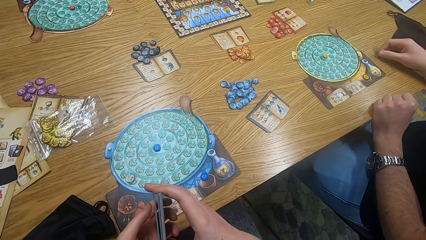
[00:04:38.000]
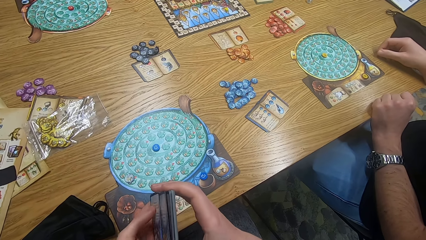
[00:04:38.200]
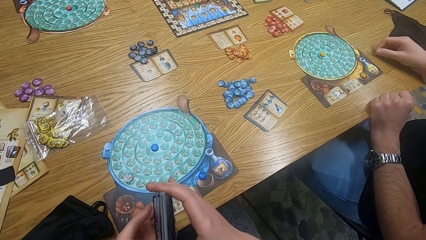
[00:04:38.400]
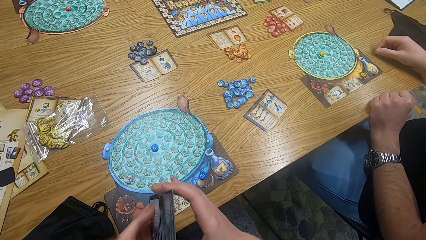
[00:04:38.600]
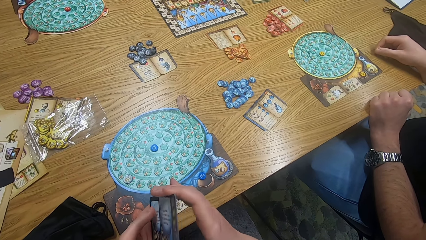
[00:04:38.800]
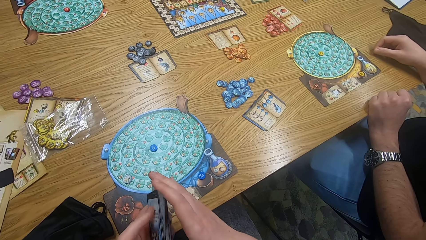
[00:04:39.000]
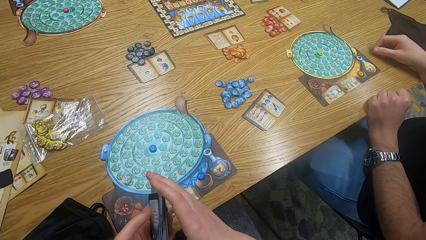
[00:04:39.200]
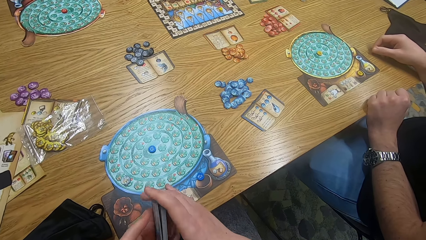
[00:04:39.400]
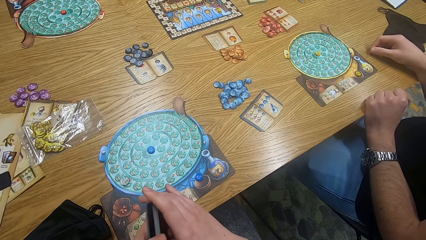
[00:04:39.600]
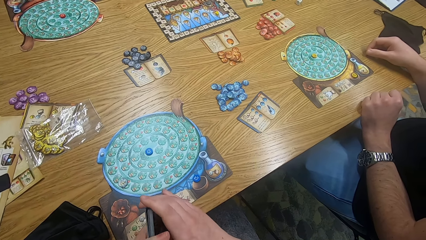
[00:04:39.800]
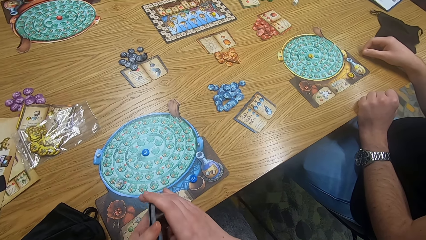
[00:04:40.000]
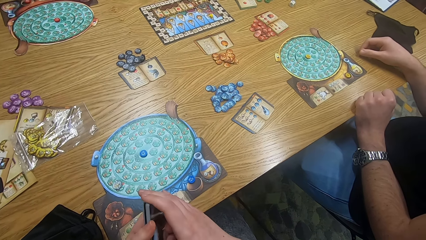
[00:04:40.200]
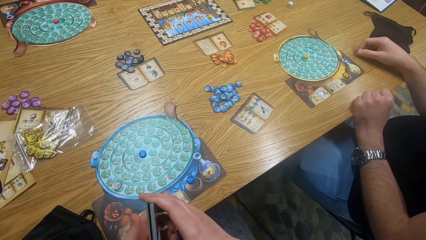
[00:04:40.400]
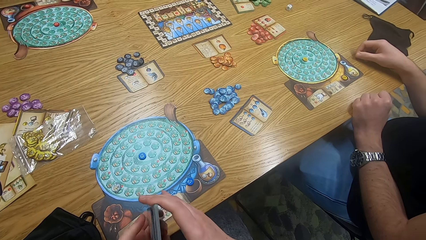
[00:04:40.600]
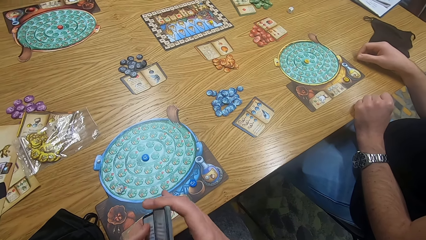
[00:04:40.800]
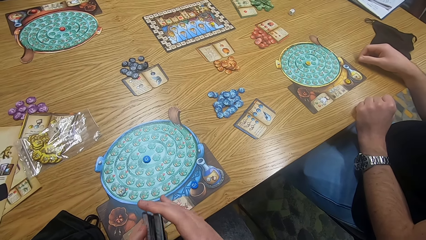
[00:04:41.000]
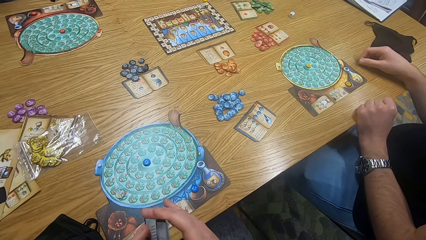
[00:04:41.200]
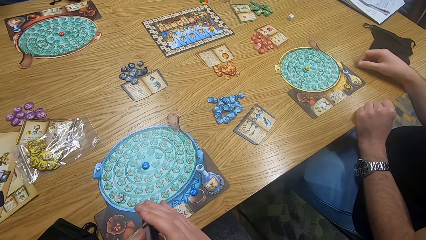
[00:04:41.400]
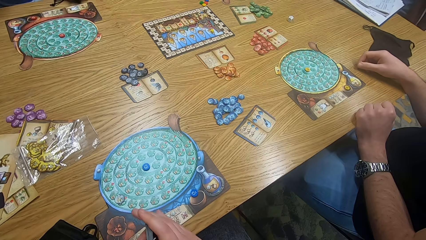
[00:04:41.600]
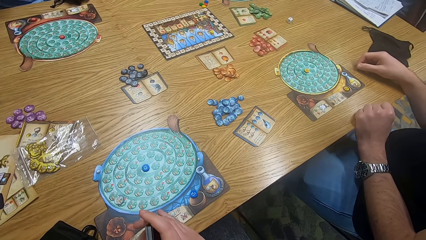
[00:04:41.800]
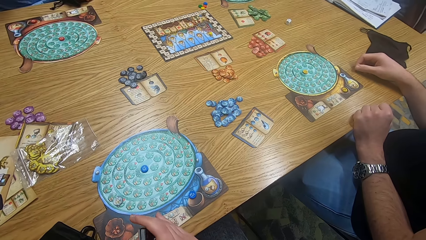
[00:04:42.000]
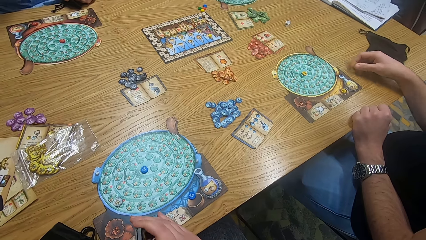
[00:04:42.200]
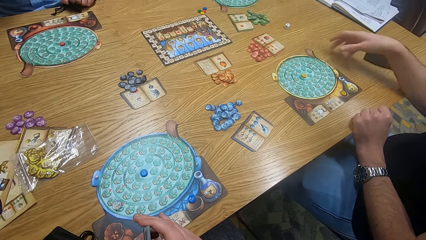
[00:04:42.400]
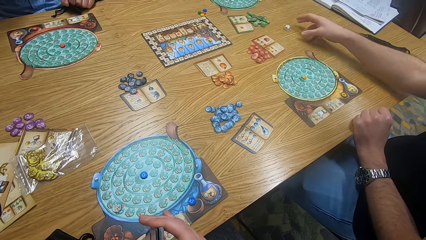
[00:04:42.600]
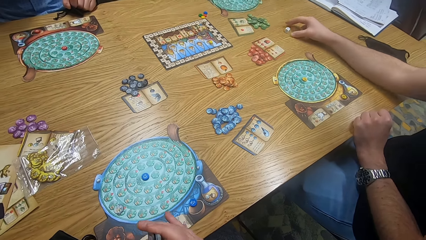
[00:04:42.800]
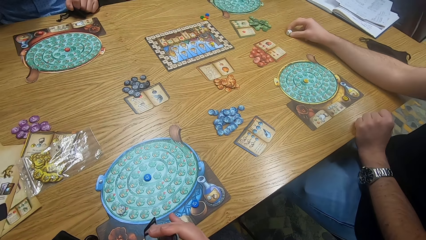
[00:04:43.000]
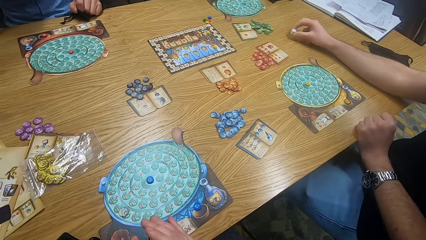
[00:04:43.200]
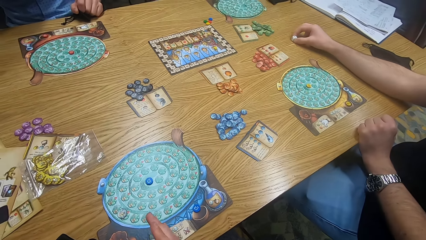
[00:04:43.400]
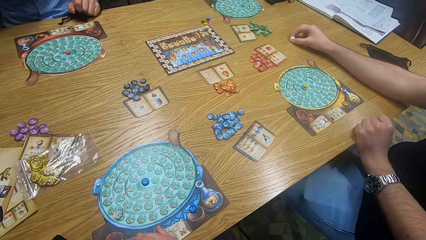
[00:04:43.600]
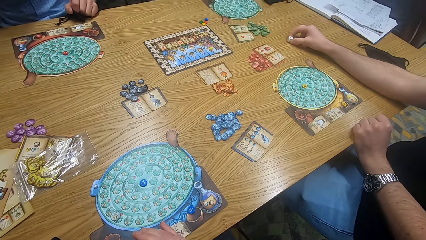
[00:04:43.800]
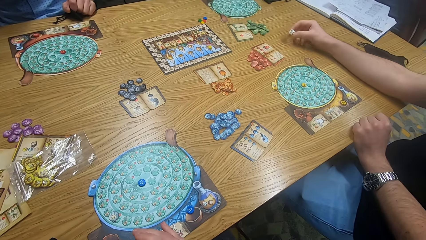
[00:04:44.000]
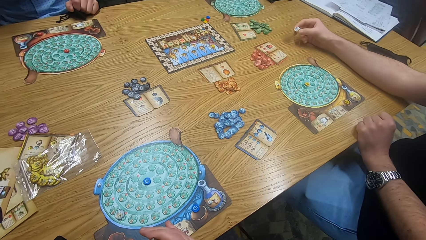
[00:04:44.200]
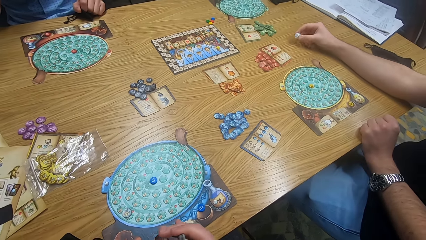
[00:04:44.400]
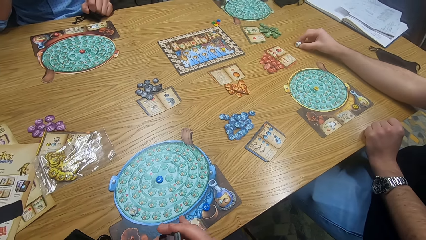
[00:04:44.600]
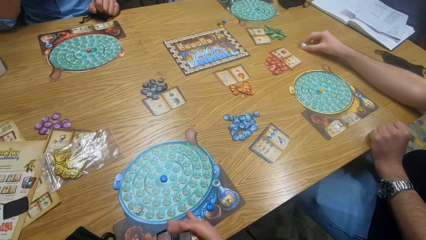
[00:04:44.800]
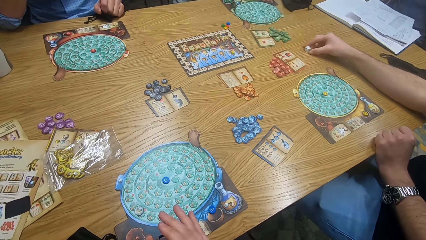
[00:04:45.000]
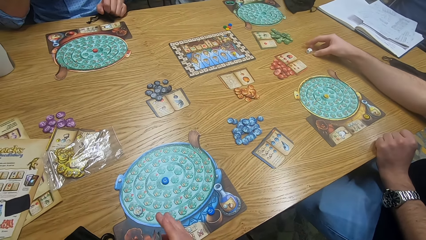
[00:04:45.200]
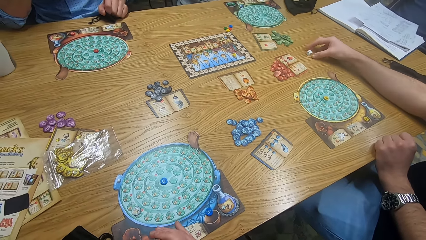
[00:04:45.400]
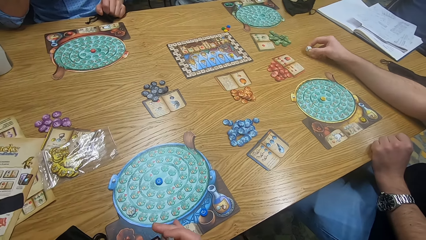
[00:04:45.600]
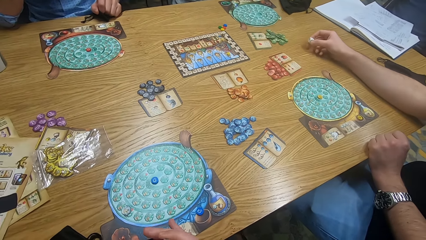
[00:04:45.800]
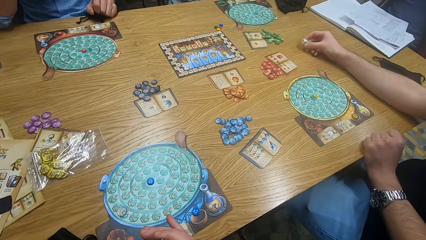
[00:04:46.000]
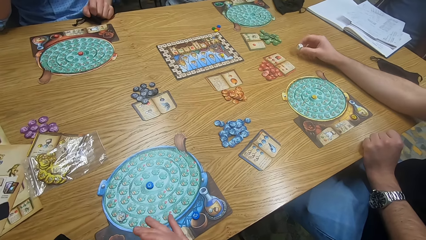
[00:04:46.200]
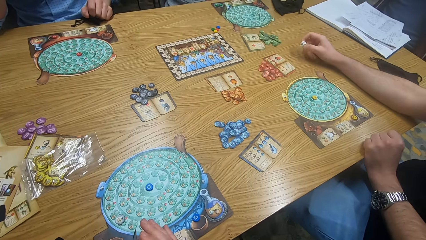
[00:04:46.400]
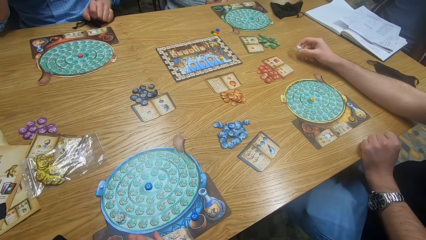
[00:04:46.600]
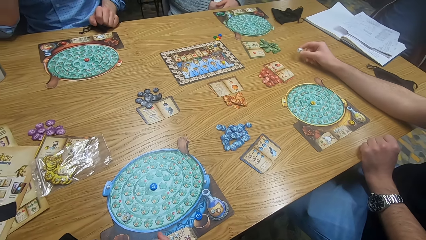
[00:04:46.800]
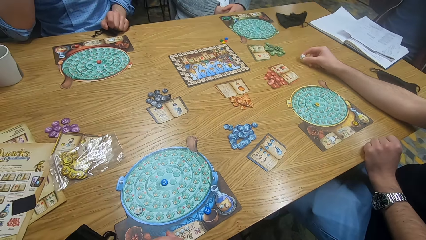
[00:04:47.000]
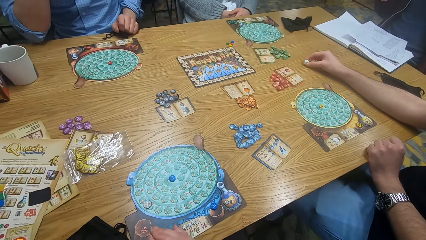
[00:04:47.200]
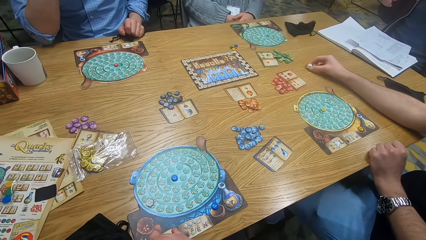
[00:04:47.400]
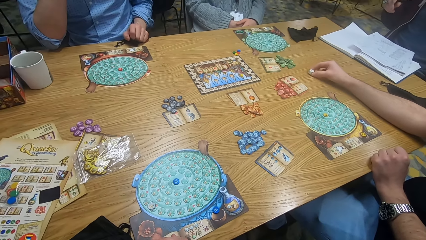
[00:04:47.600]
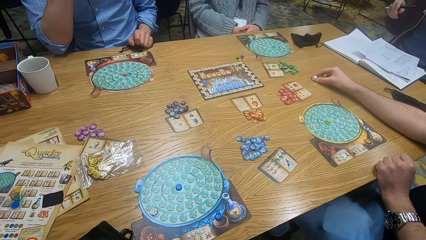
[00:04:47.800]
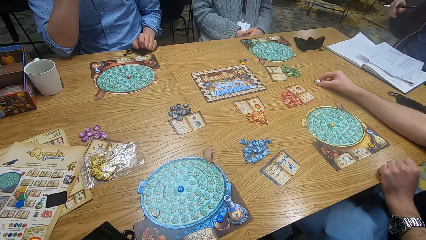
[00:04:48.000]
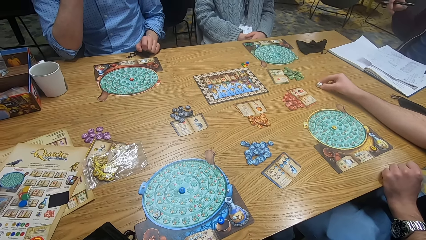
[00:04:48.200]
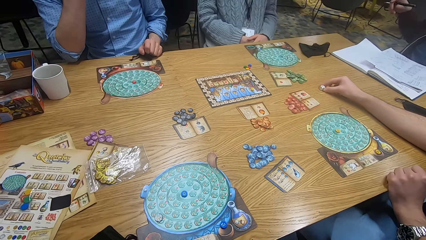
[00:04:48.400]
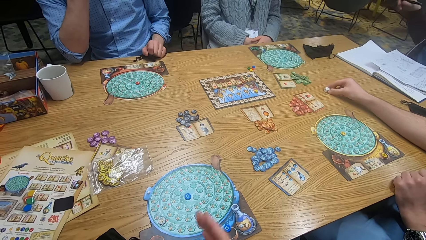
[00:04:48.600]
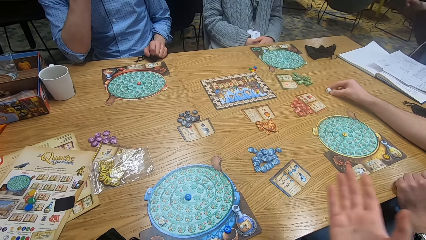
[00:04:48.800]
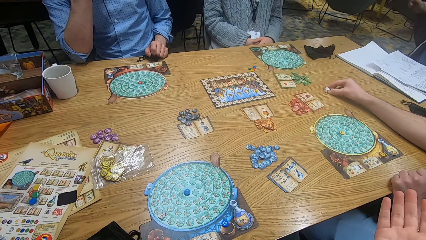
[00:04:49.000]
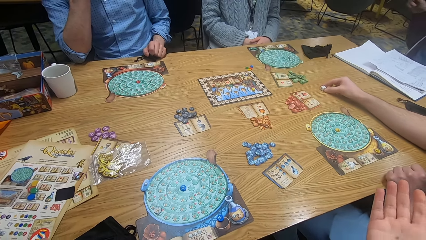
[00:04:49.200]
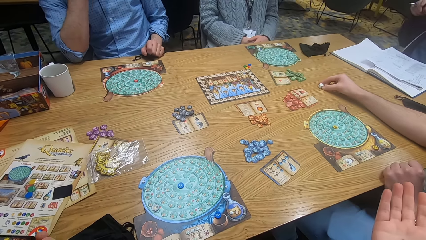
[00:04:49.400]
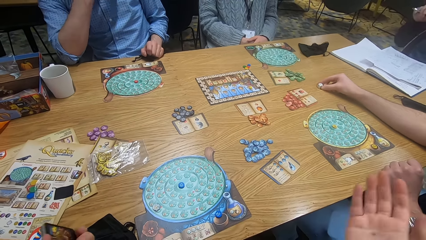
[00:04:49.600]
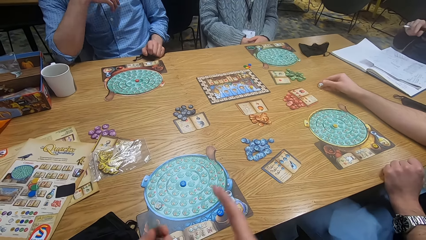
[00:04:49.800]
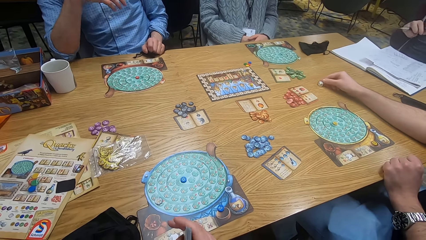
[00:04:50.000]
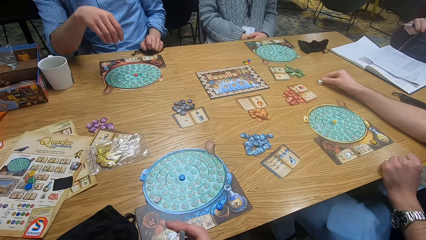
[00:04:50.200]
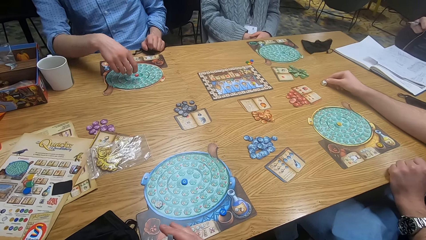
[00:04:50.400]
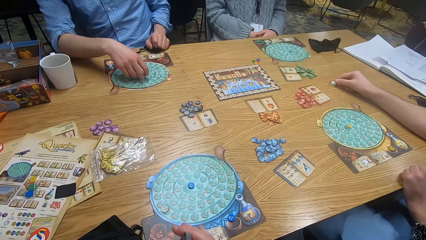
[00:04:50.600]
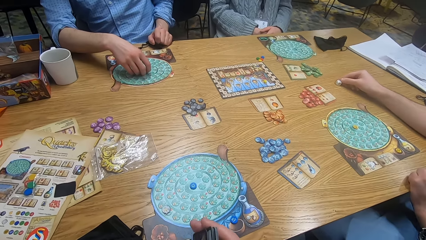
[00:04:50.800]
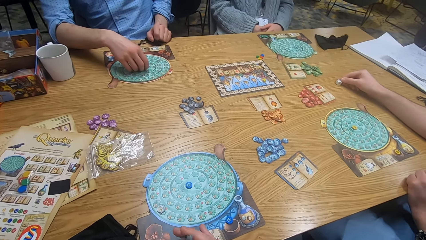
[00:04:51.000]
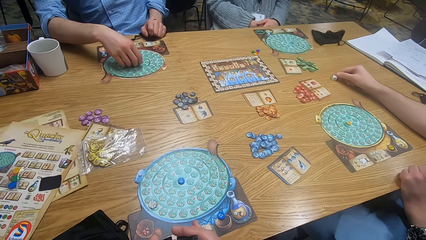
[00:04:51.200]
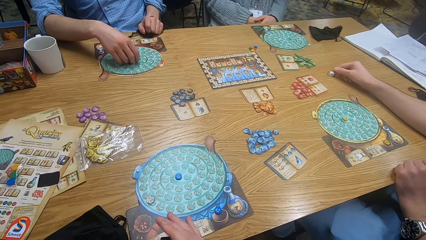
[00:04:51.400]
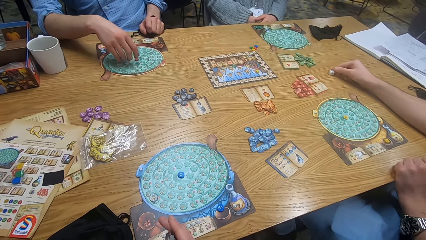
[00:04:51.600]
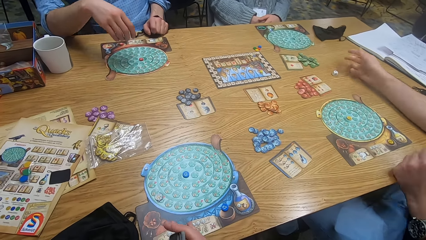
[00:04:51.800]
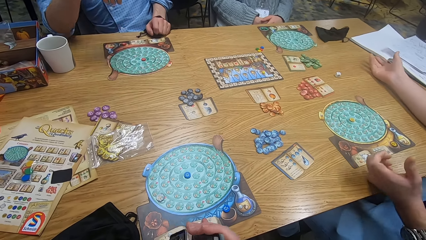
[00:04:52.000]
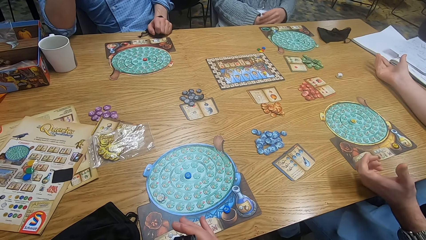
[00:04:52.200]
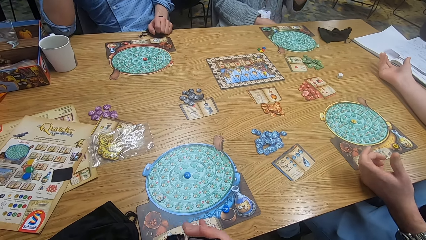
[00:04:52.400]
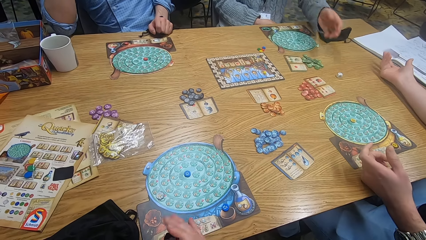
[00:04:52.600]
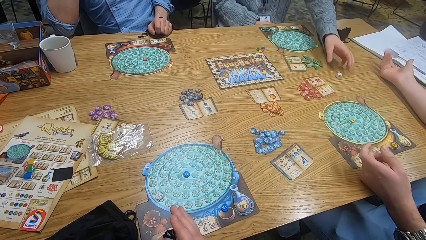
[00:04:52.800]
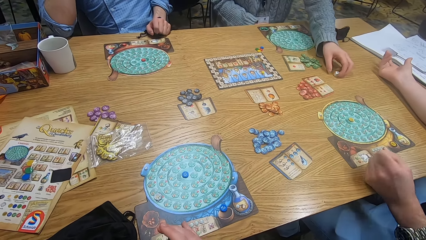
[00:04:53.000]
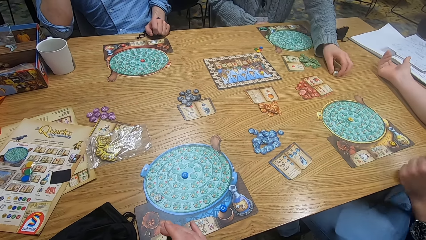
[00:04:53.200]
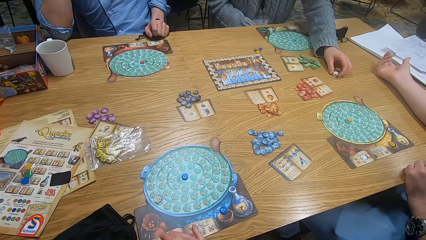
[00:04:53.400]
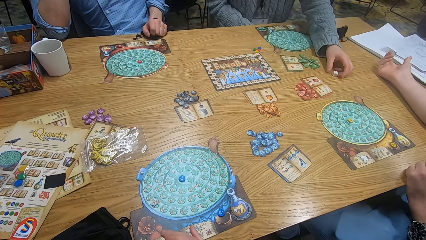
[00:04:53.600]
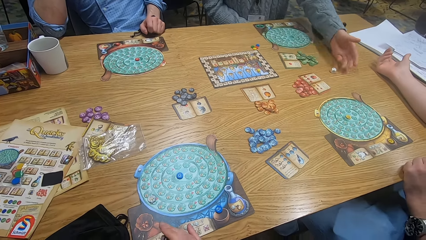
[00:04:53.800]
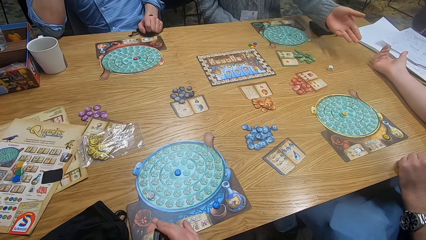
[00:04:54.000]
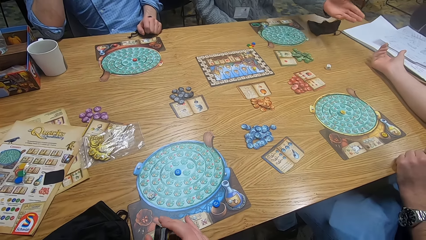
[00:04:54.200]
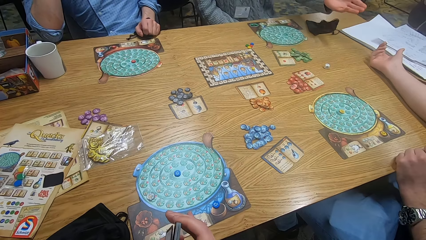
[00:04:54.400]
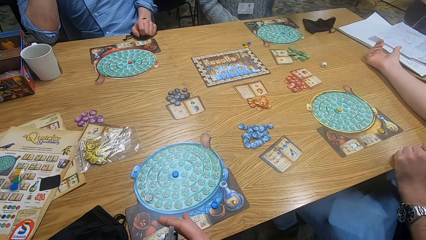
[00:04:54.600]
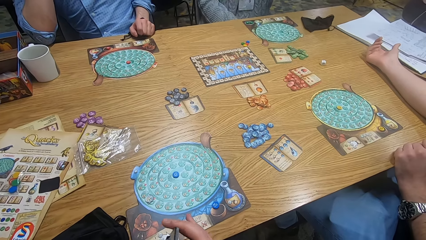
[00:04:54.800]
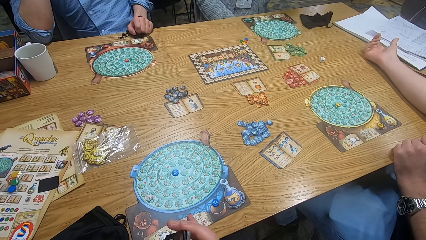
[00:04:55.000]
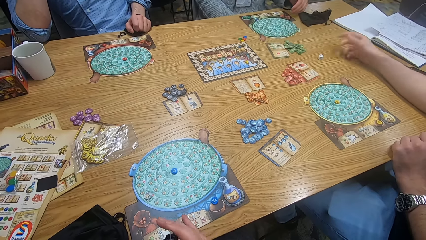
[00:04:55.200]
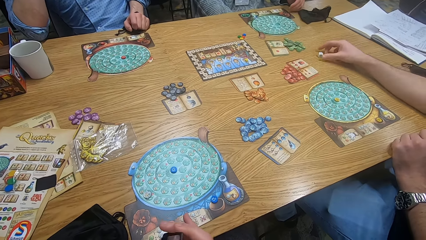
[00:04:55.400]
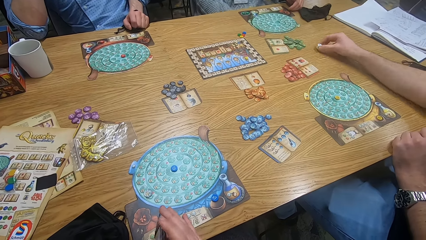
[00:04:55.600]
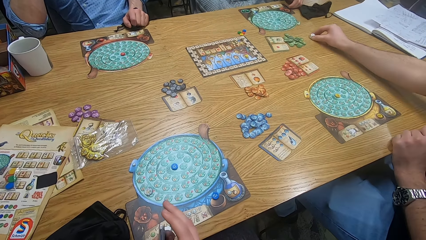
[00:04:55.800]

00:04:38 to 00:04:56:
A man picks up something from the table. The camera wearer reshuffles something. The man holds a tile on the table. The camera wearer reshuffles something. The man plays with something. He plays with it again. The camera wearer looks around. They point at a person. They move hands. Another man plays a game. The camera wearer looks around. The first man moves hands. A third man plays a game. A person holds a tile on the table. The third man moves hands.
